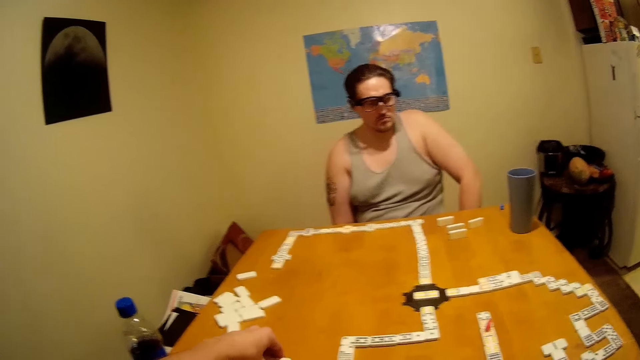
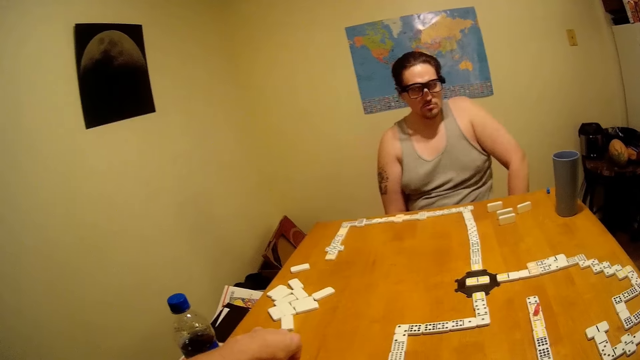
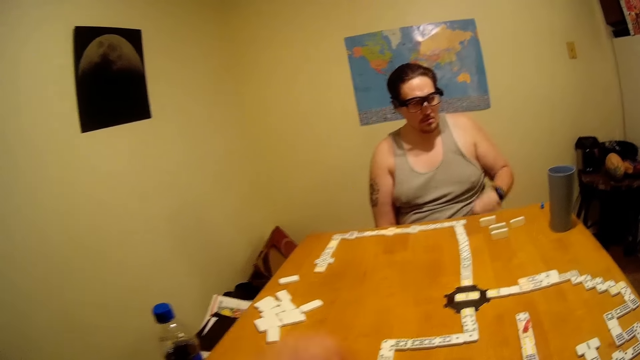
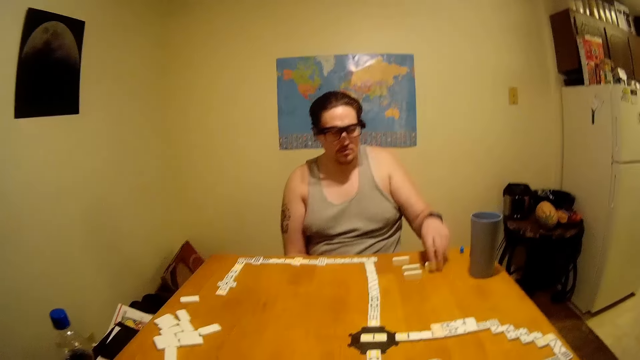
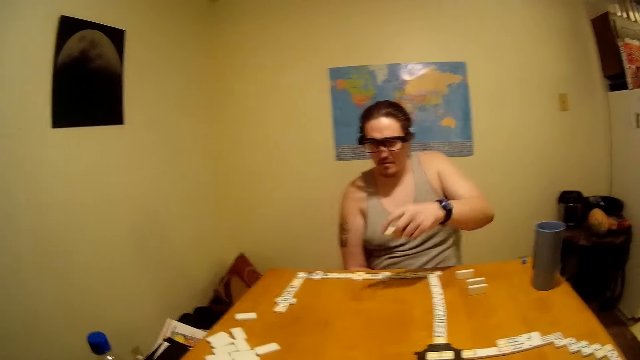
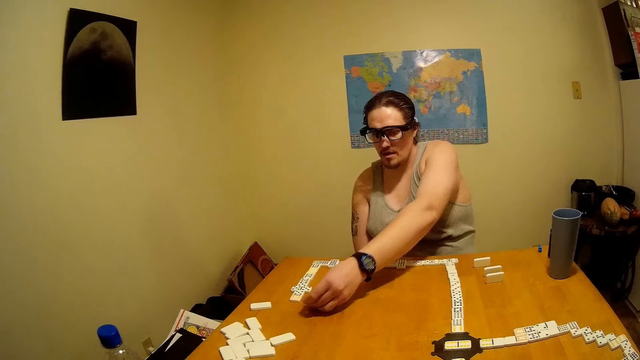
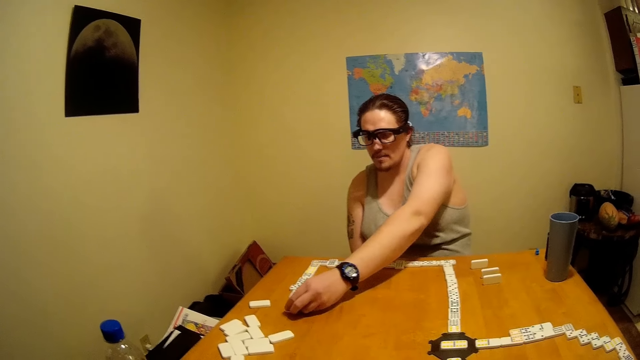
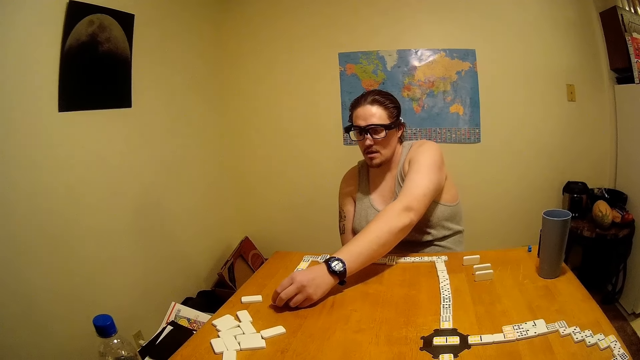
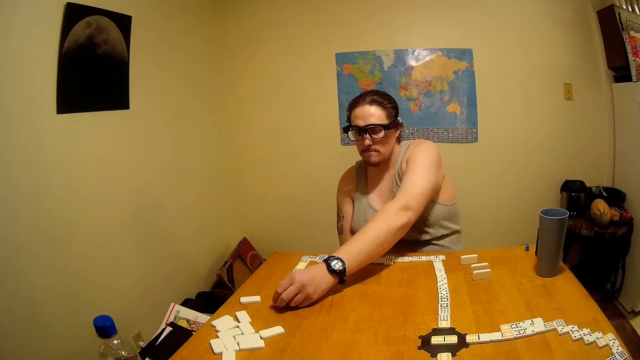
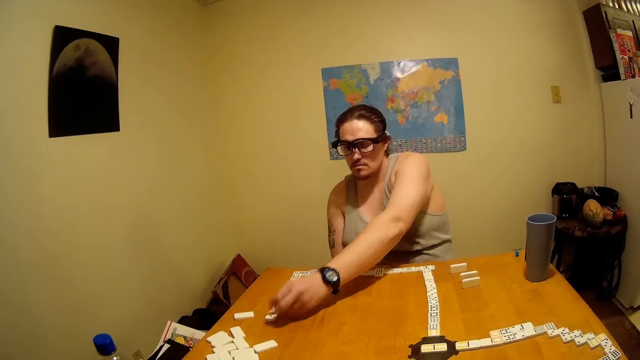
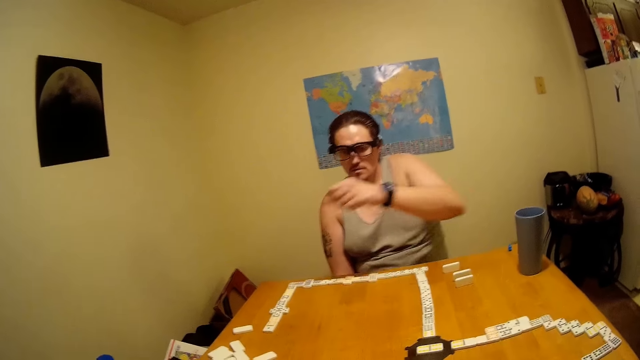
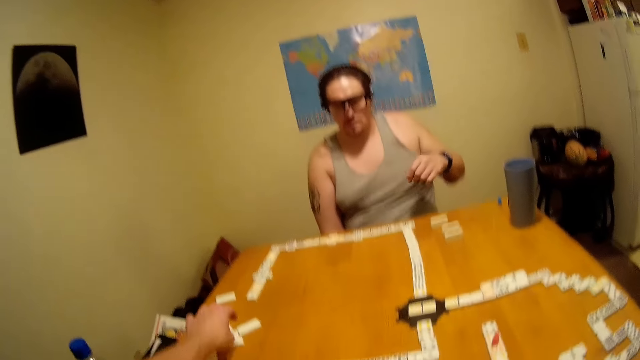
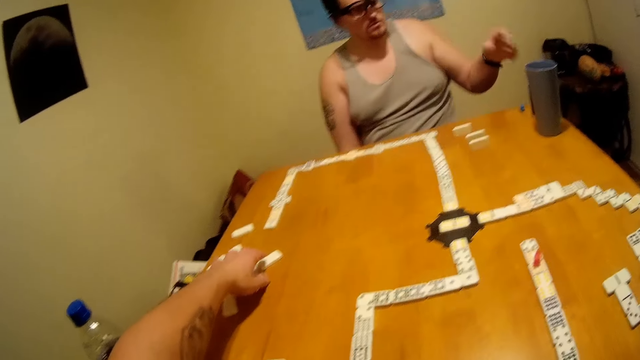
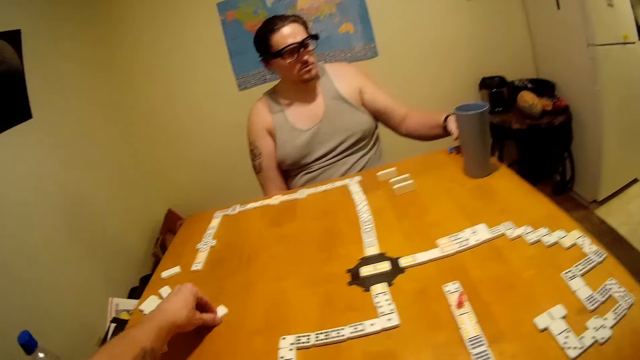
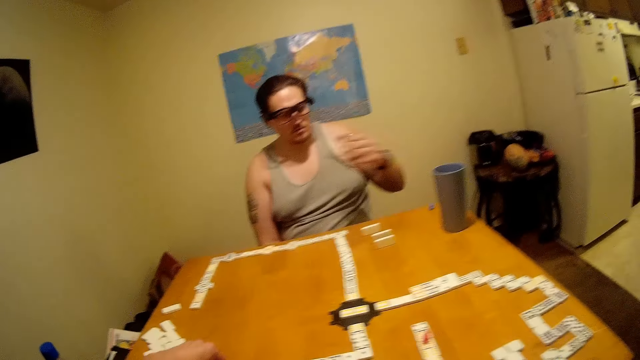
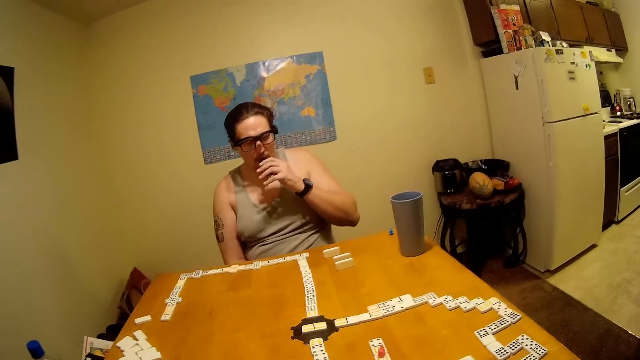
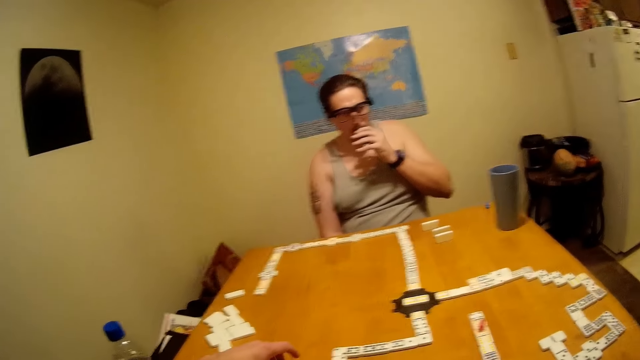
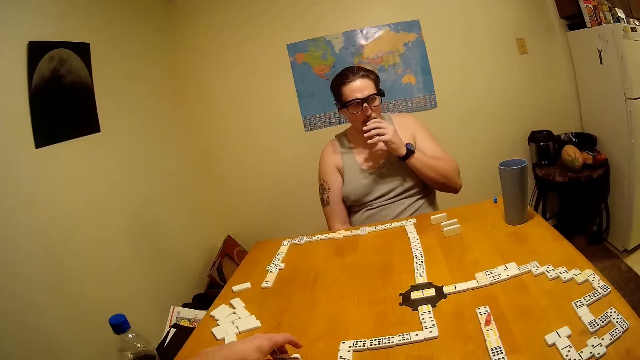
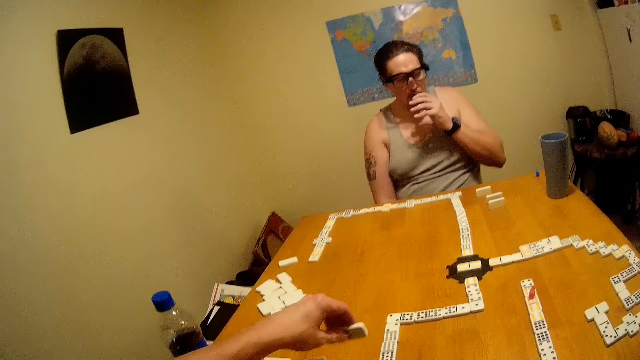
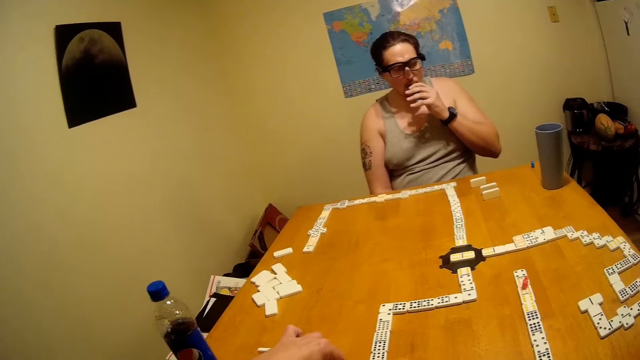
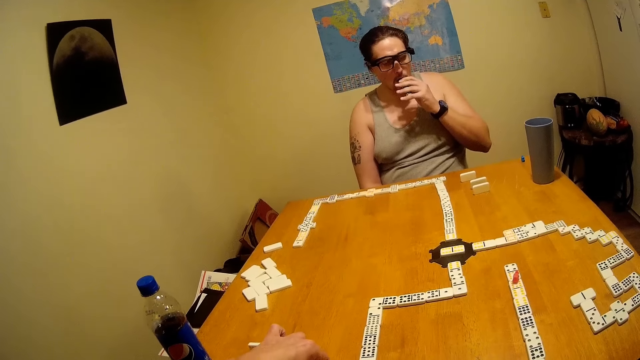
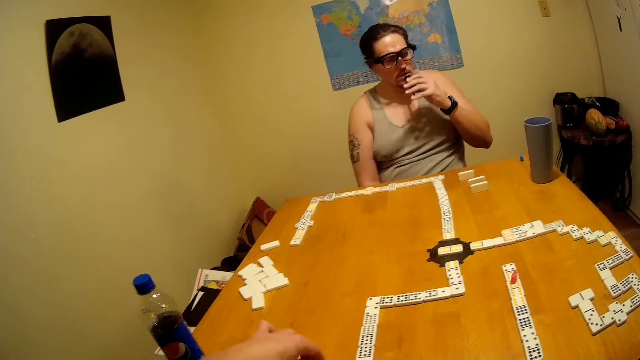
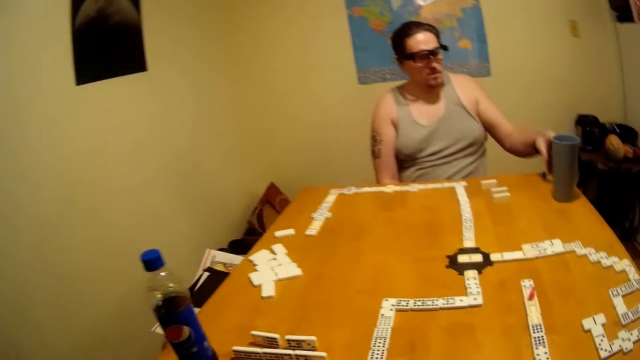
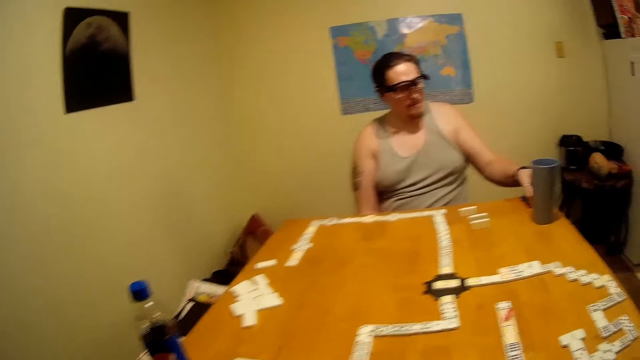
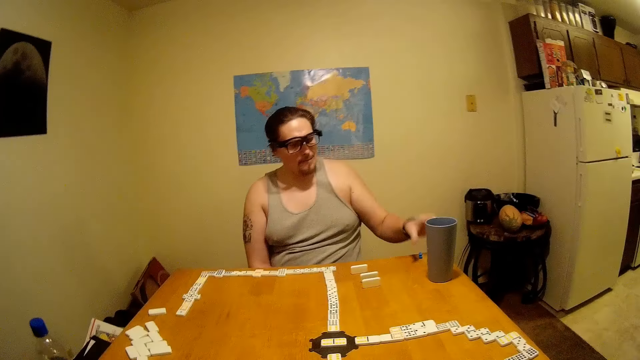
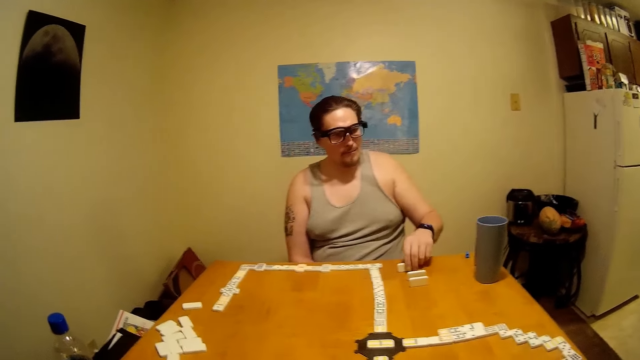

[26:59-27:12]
A person talks. The camera wearer picks up a domino. The person puts the domino on the table. The person picks up a cigar and smokes. The camera wearer picks up a domino. The person puts the cigar on the table.

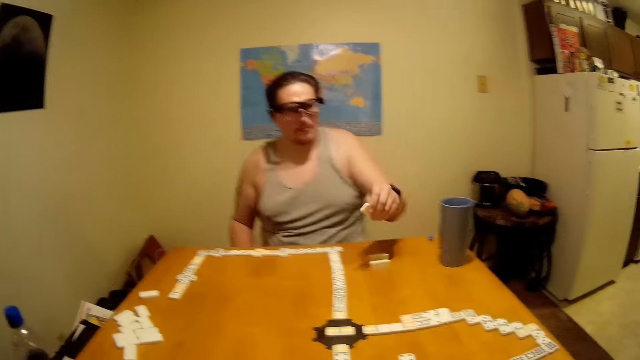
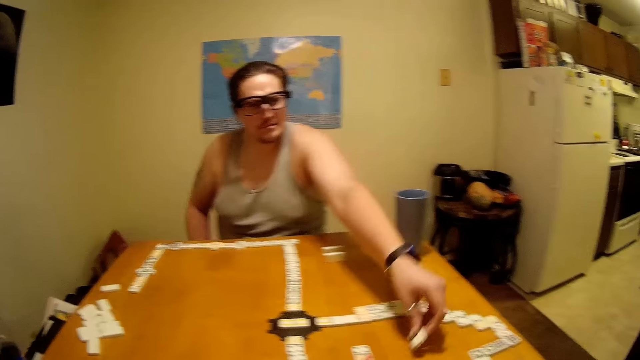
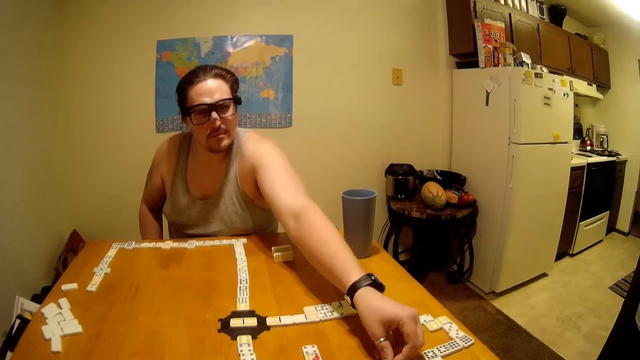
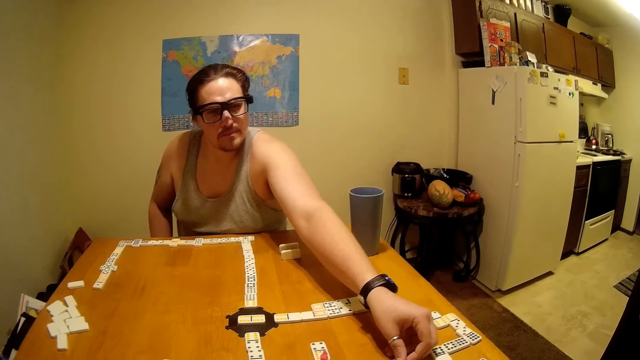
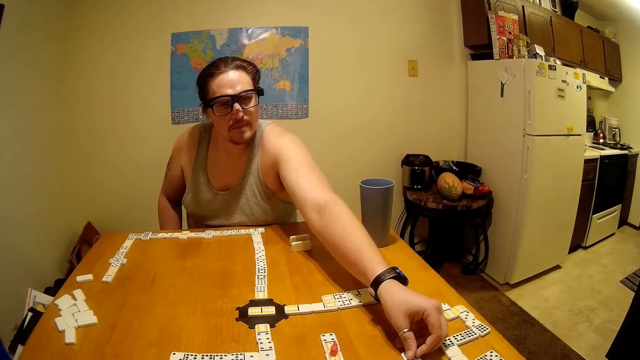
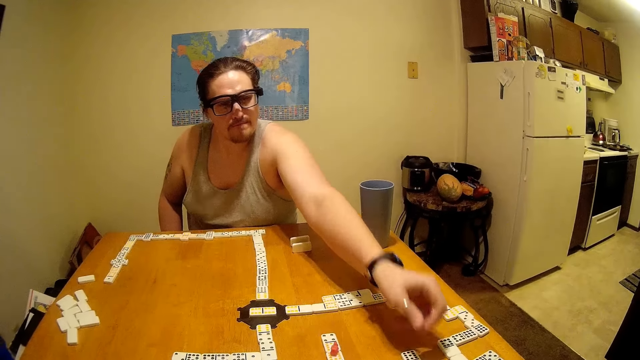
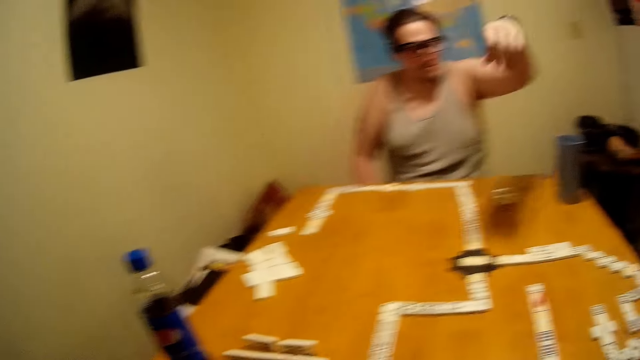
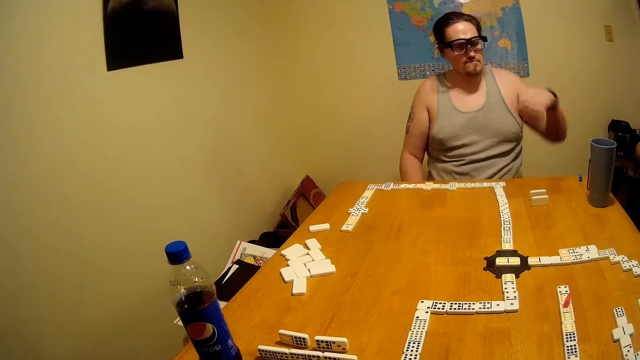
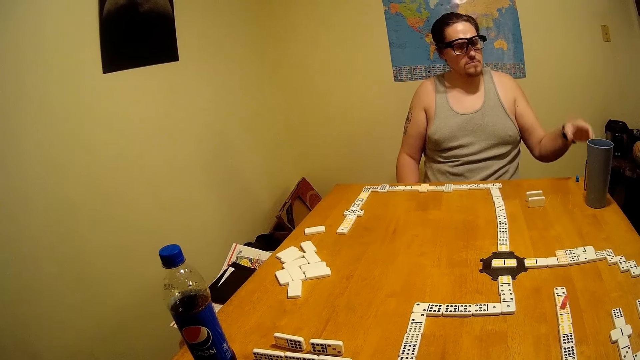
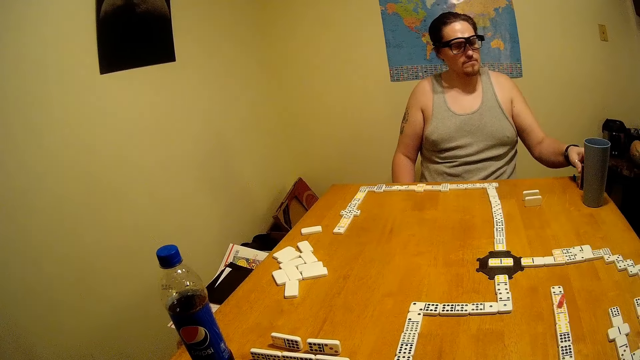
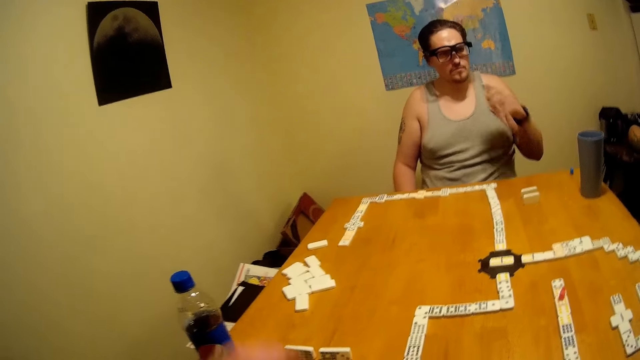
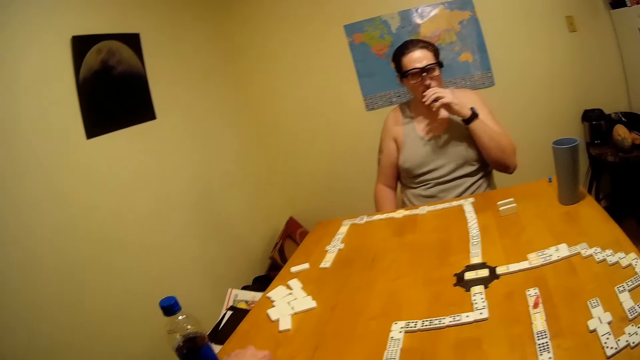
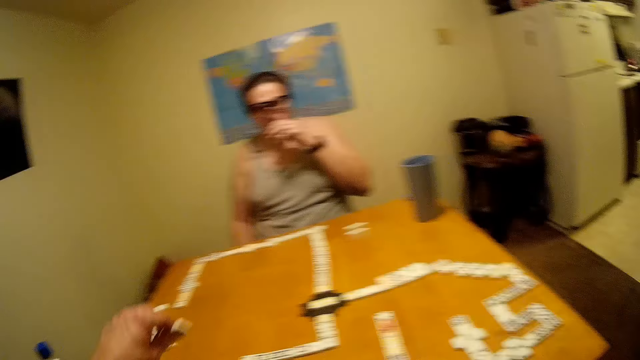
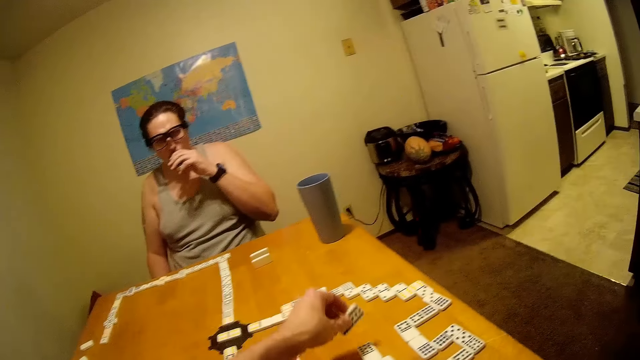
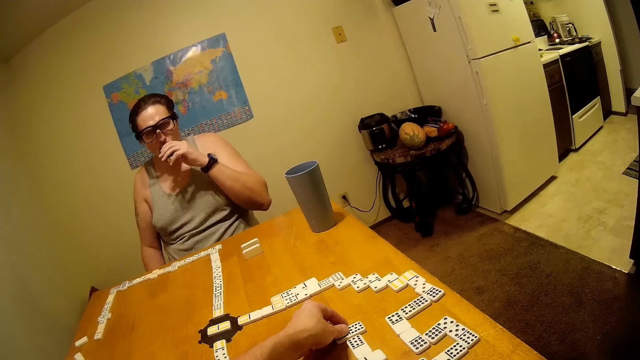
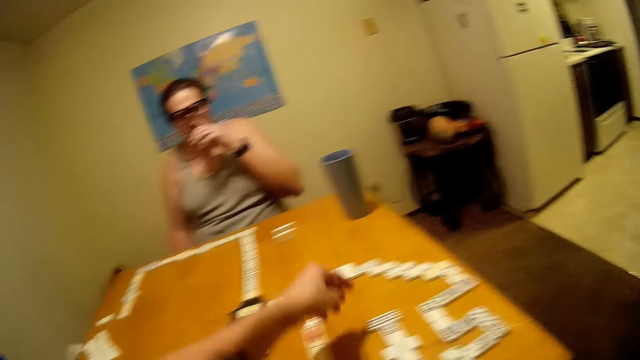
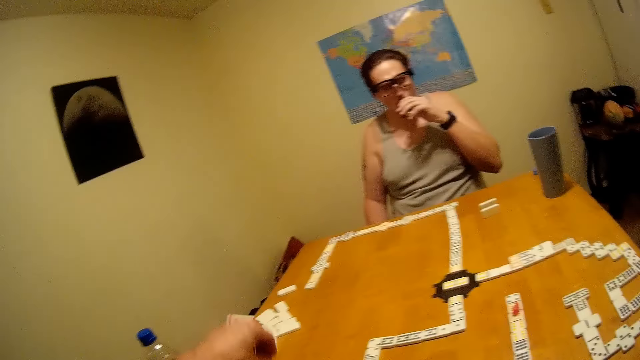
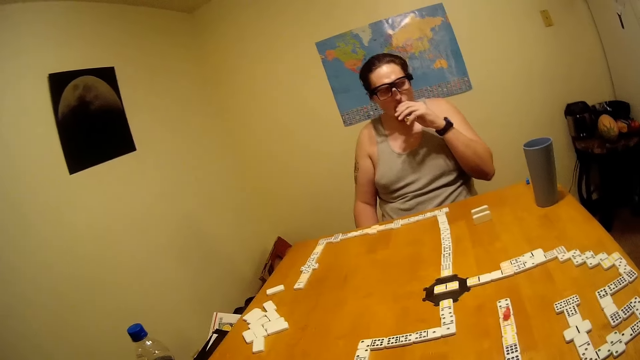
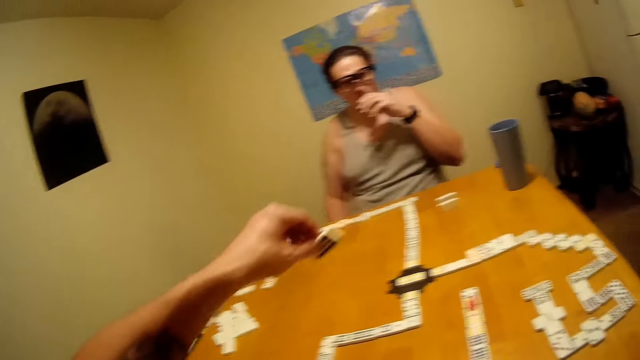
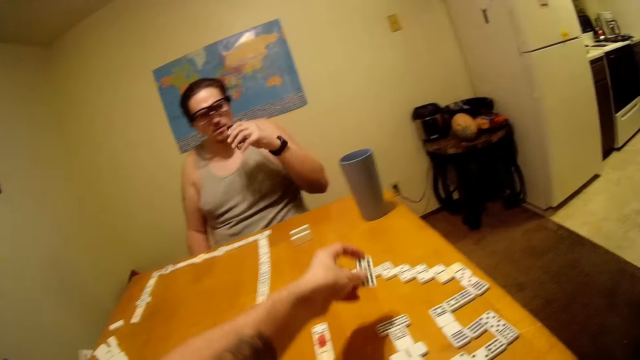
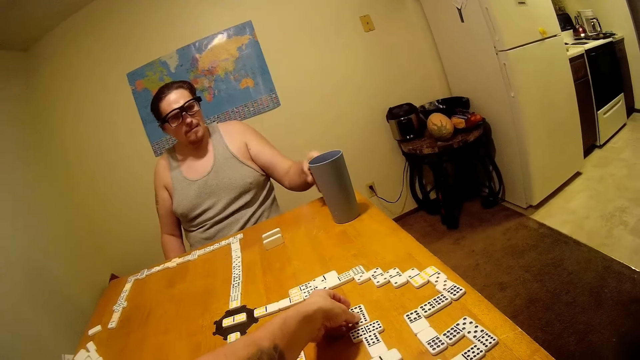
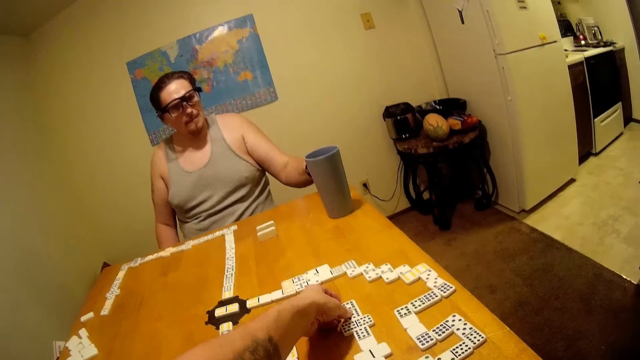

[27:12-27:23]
A man picks up a domino and puts the domino on the table. A person sneezes. The camera wearer plays the dominoes. The man removes the hand, picks up the cigarette on the chess board, and smokes the cigarette. Another man picks up one piece of the chess, puts the chess on the chess board near to the left hand of the first man, and removes the hand. He picks up one piece of the chess and puts the chess on the chess board near to the left hand of the first man.
